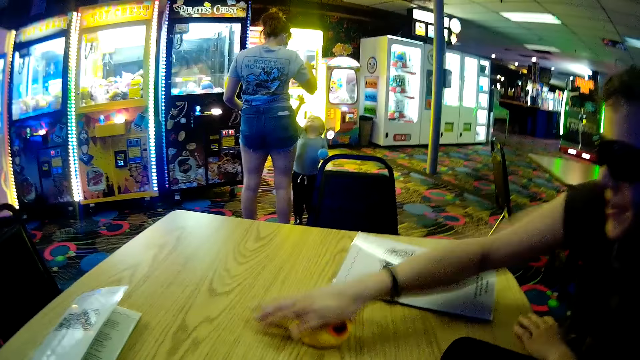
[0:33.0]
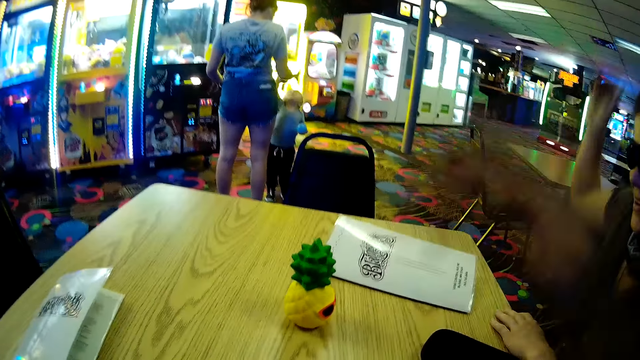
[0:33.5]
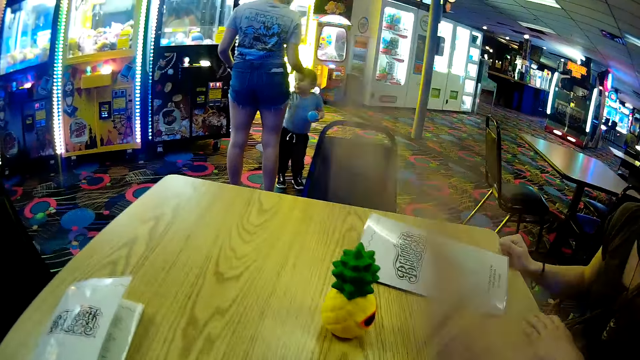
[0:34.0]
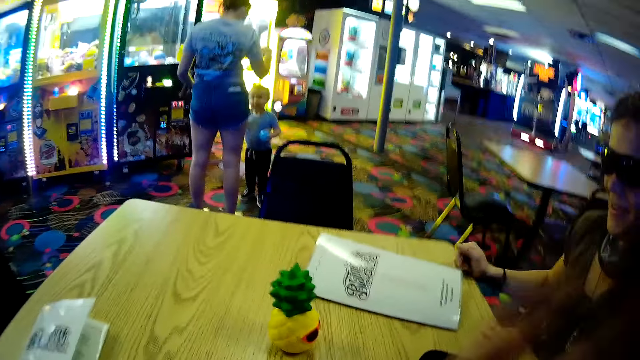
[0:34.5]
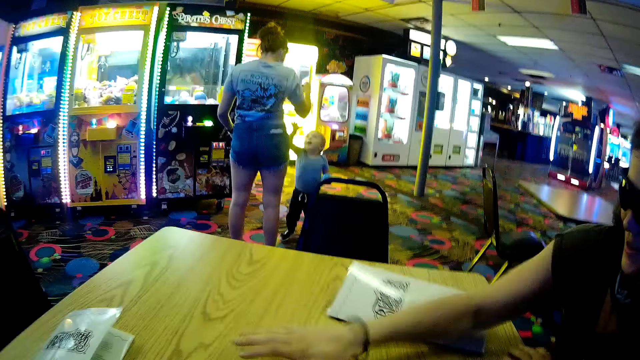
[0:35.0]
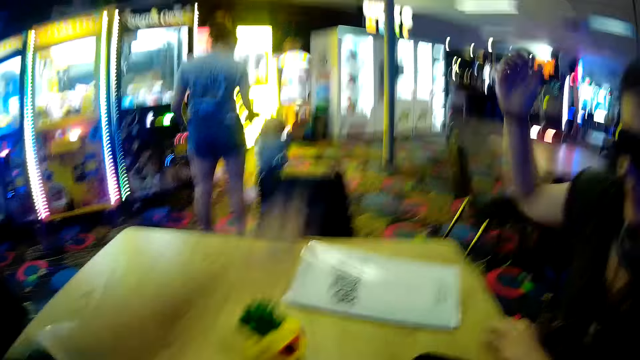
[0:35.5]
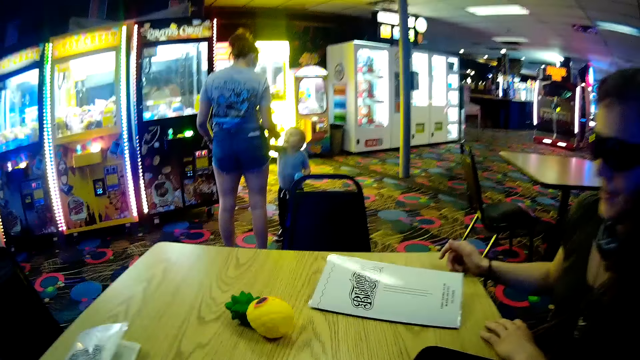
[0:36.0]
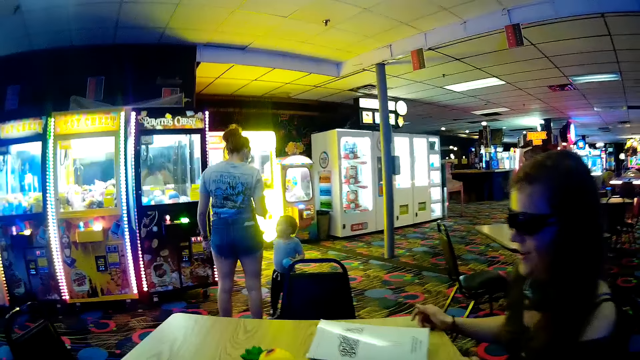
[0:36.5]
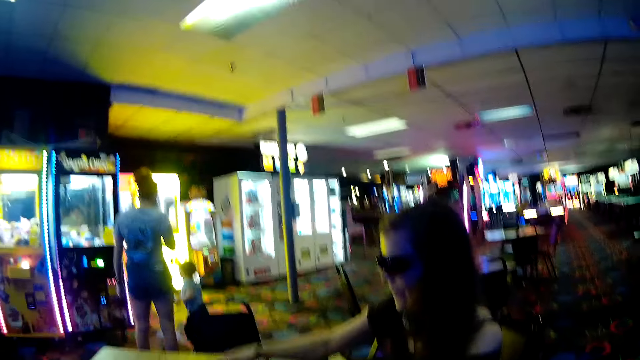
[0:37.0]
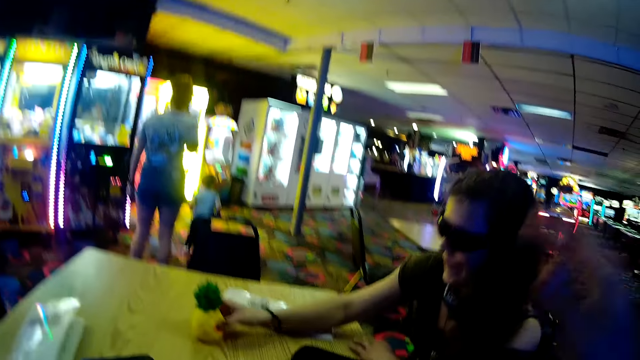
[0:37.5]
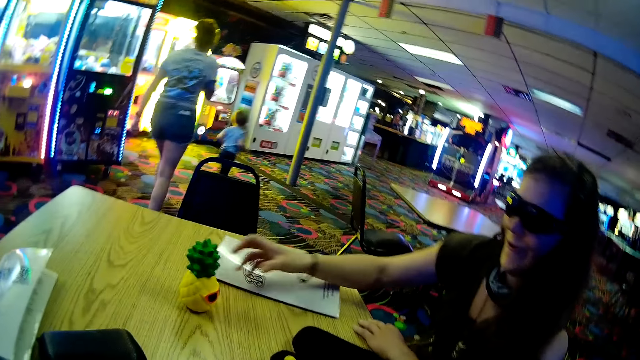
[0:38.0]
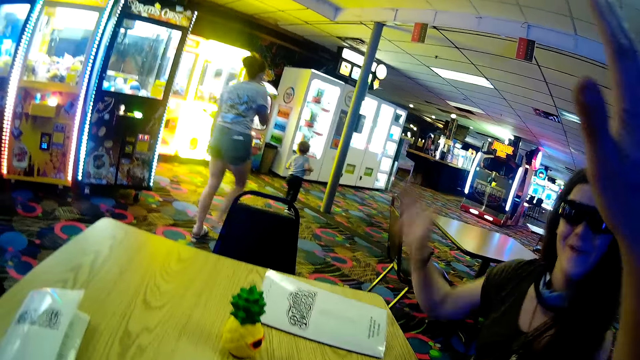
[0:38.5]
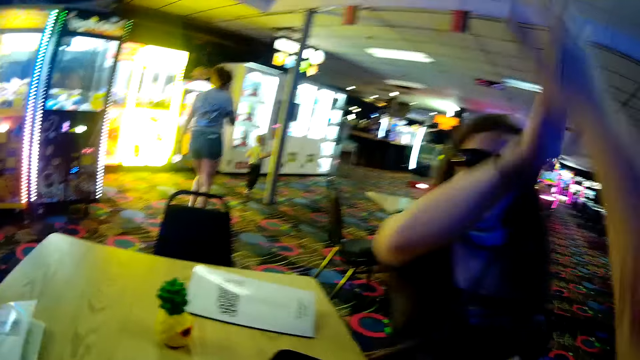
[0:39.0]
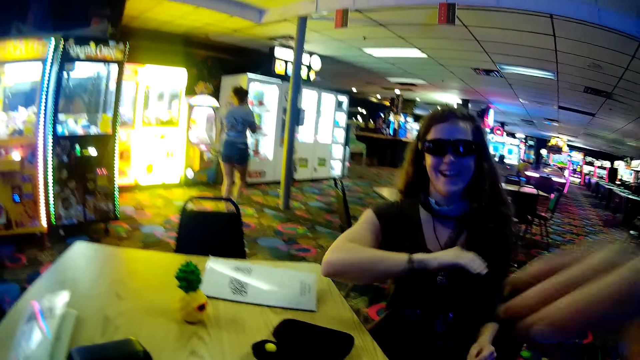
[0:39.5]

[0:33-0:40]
A woman bangs a toy. The camera wearer bangs the toy. The woman bangs the toy. The camera wearer bangs the toy. They converse with the woman. The woman lifts something on the table. The camera wearer converses with the woman. They high-five the woman.
